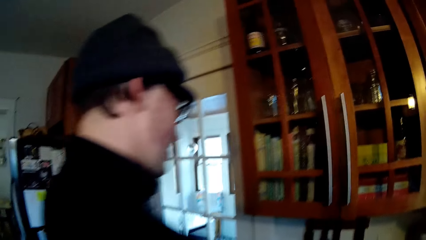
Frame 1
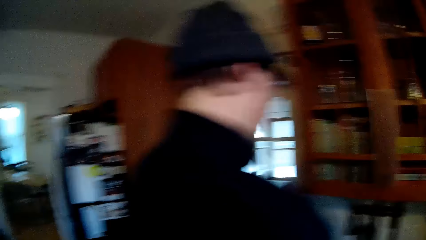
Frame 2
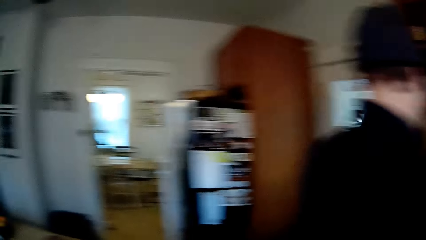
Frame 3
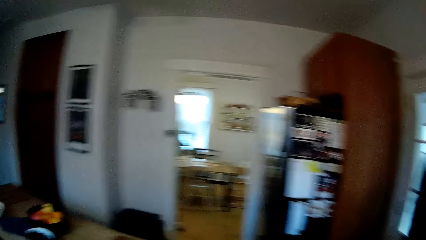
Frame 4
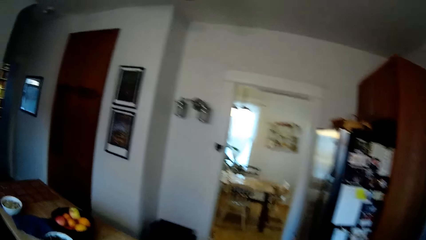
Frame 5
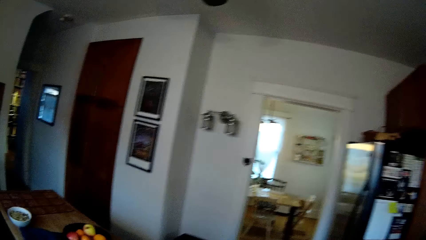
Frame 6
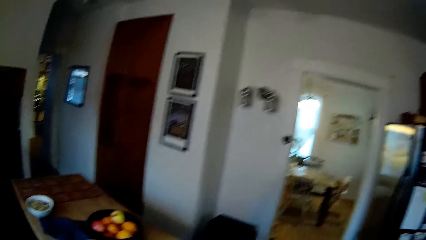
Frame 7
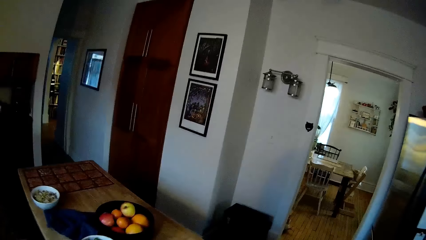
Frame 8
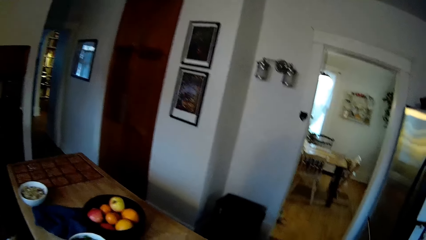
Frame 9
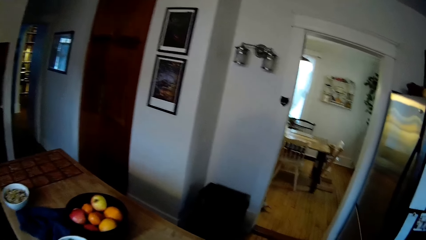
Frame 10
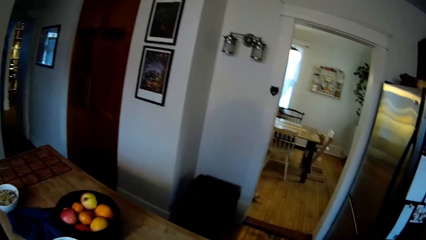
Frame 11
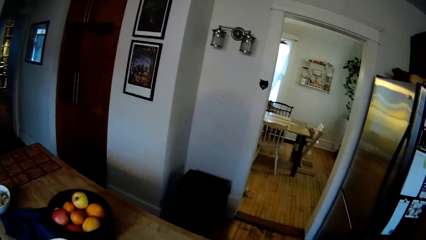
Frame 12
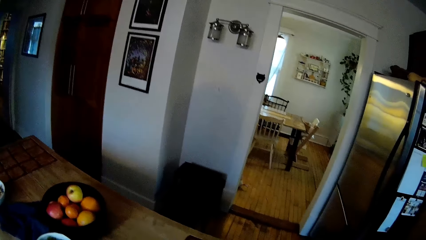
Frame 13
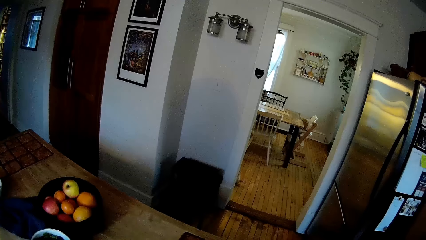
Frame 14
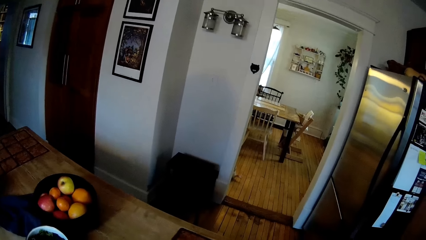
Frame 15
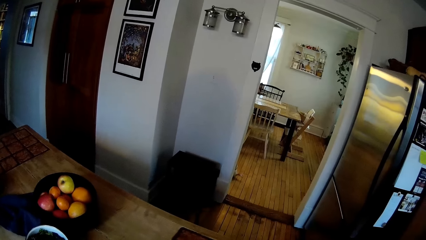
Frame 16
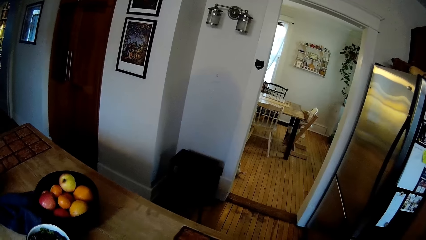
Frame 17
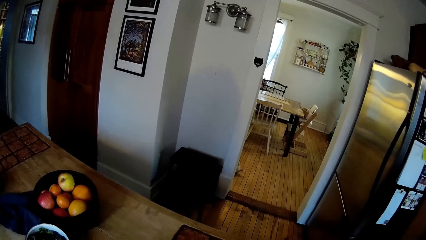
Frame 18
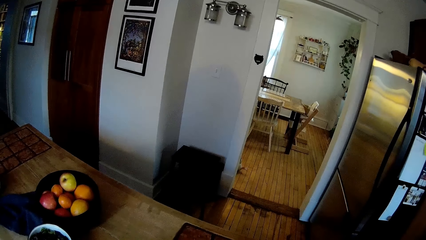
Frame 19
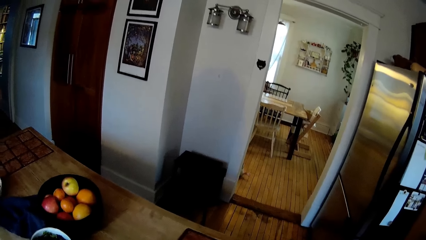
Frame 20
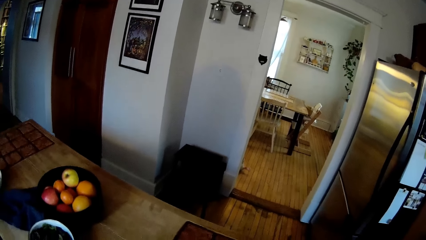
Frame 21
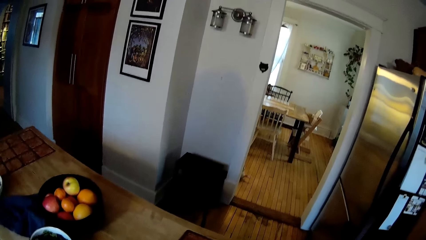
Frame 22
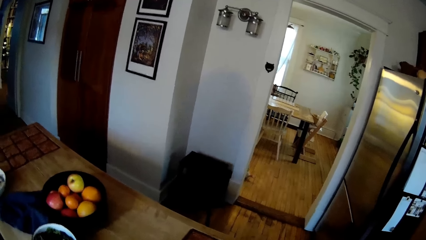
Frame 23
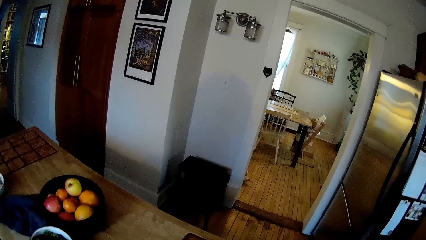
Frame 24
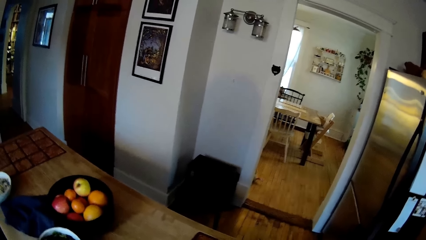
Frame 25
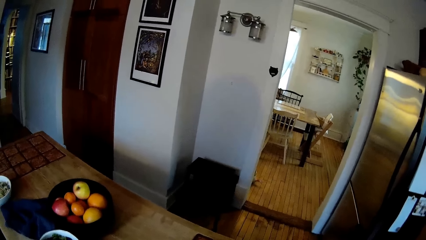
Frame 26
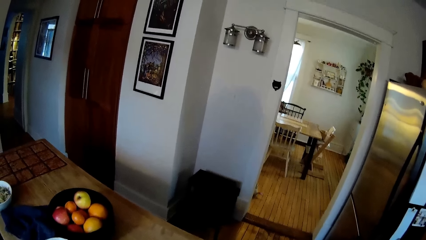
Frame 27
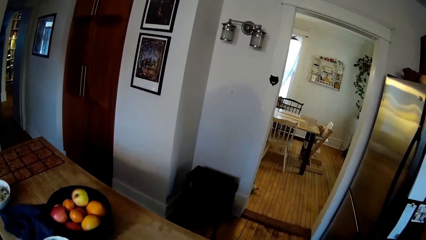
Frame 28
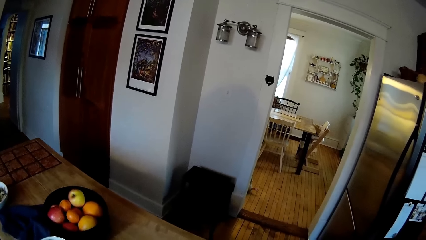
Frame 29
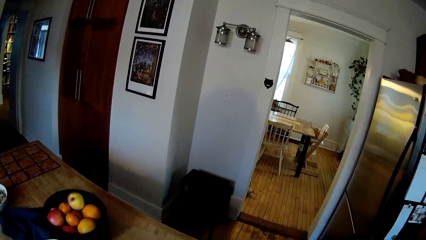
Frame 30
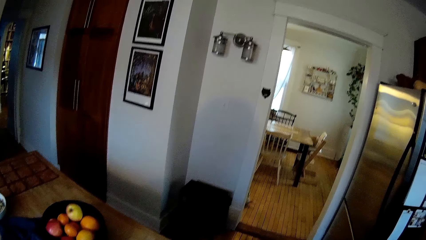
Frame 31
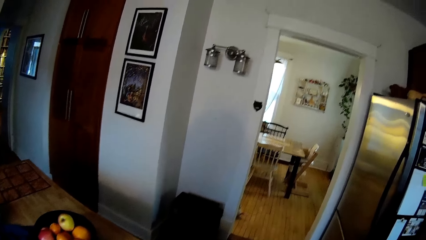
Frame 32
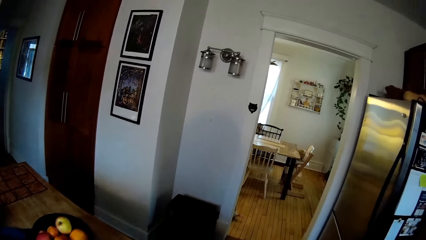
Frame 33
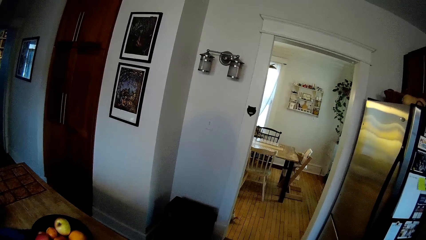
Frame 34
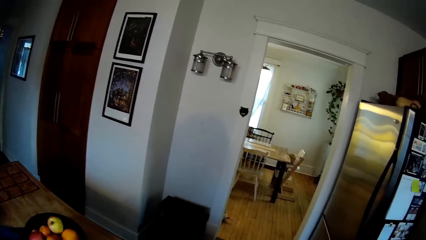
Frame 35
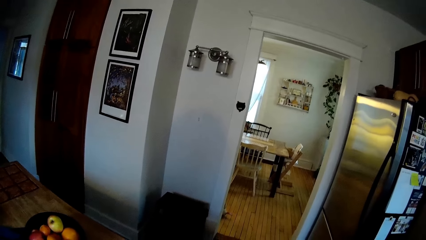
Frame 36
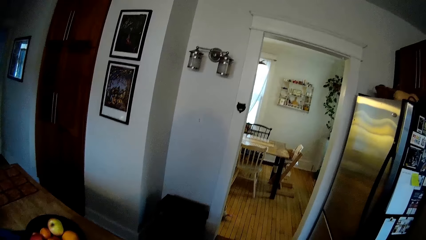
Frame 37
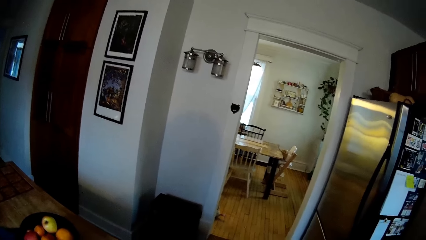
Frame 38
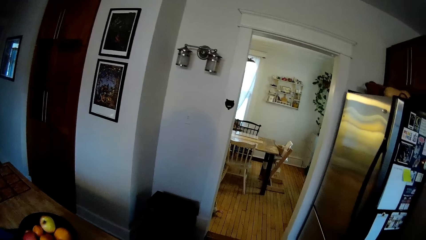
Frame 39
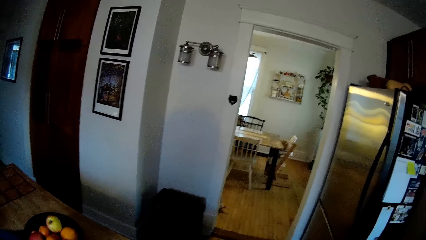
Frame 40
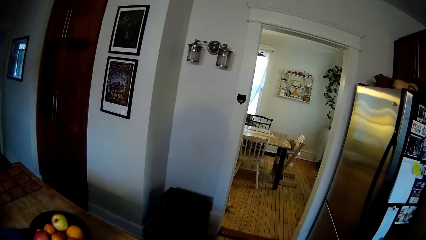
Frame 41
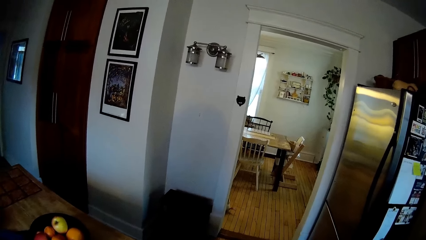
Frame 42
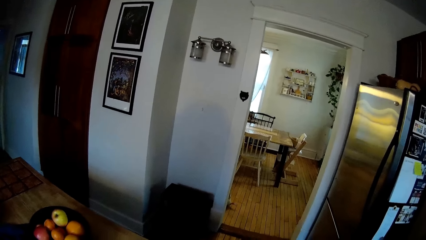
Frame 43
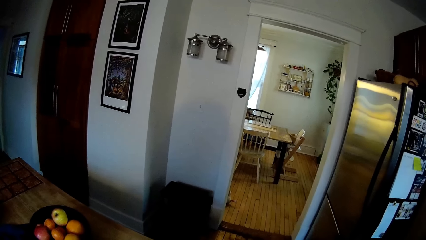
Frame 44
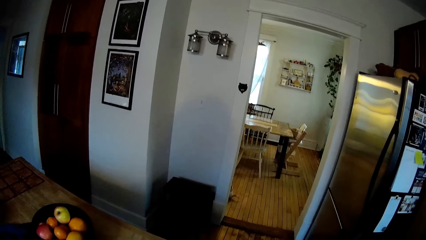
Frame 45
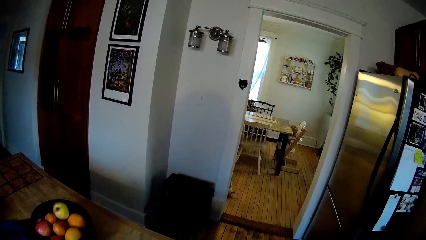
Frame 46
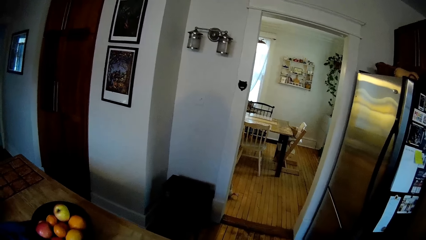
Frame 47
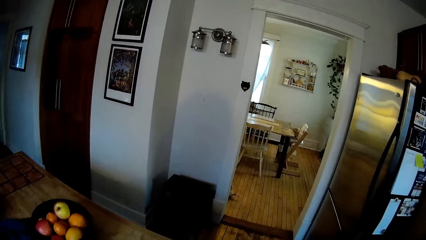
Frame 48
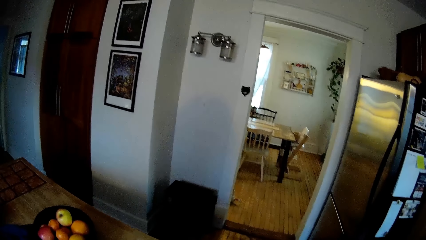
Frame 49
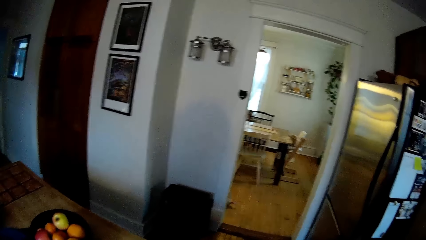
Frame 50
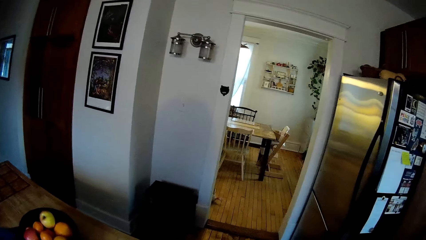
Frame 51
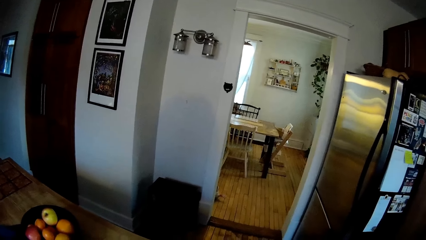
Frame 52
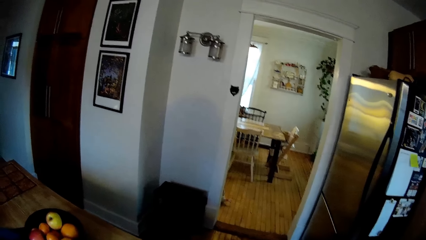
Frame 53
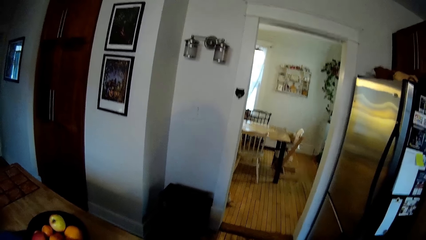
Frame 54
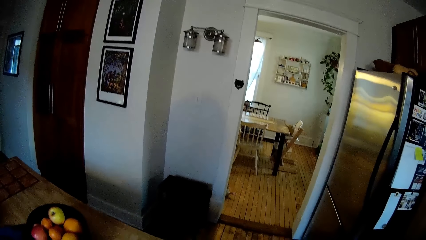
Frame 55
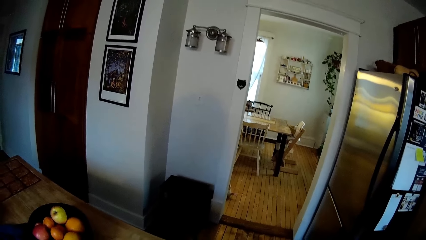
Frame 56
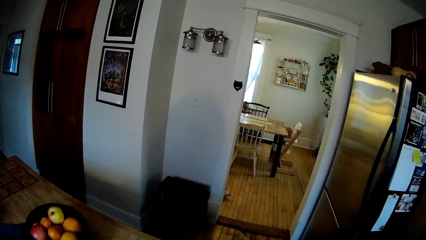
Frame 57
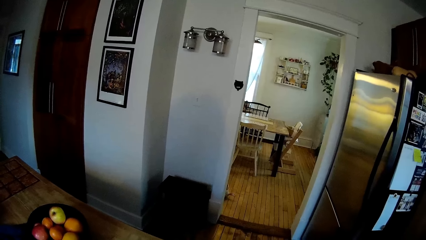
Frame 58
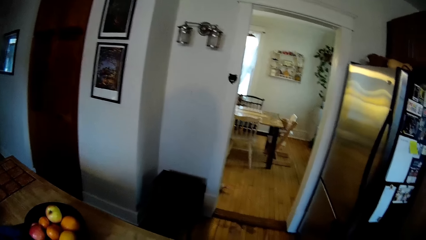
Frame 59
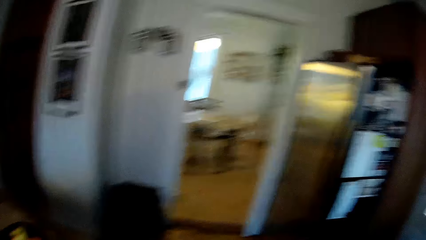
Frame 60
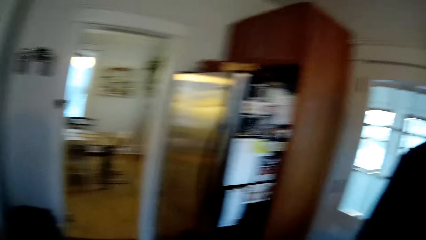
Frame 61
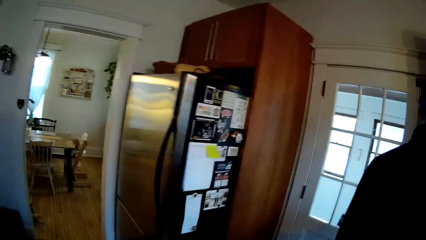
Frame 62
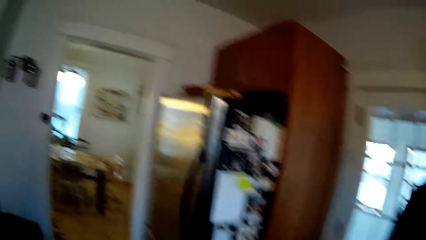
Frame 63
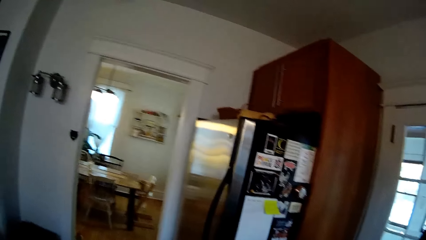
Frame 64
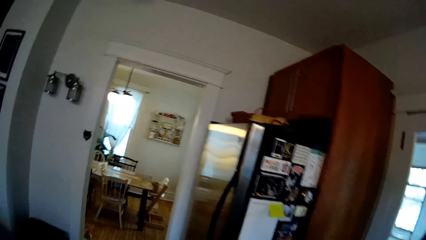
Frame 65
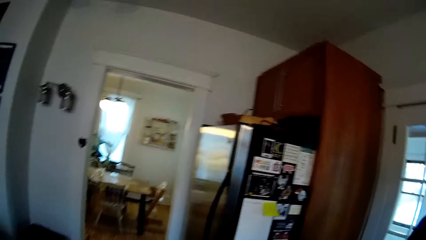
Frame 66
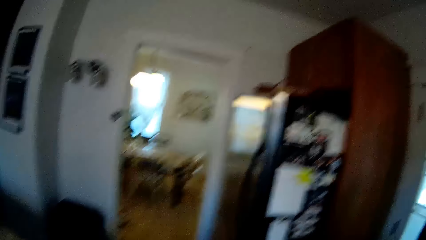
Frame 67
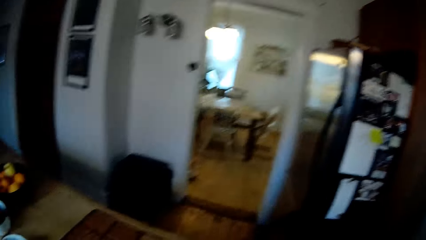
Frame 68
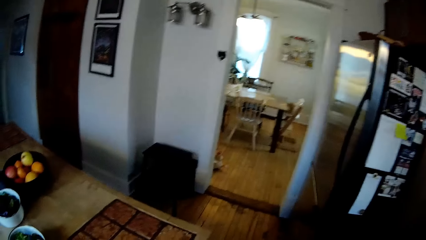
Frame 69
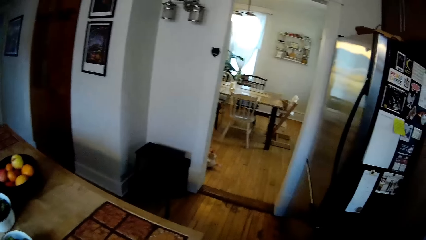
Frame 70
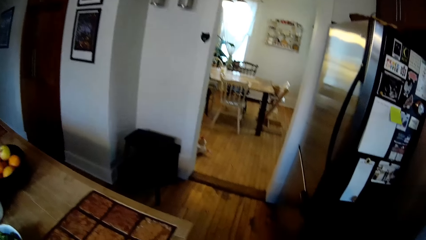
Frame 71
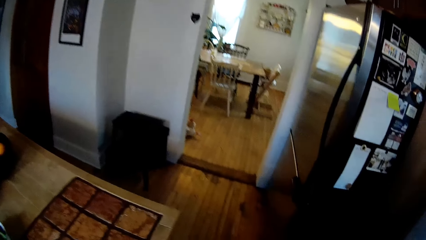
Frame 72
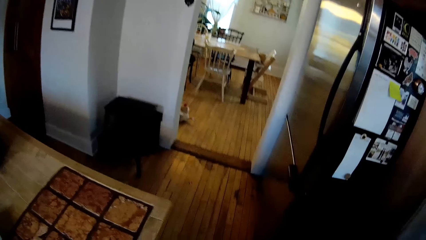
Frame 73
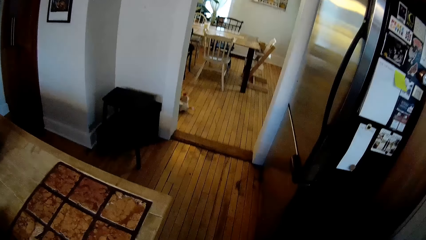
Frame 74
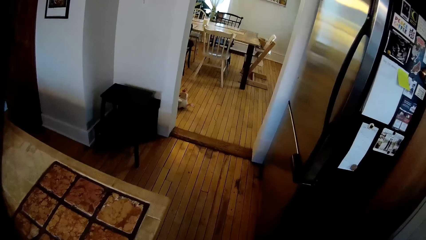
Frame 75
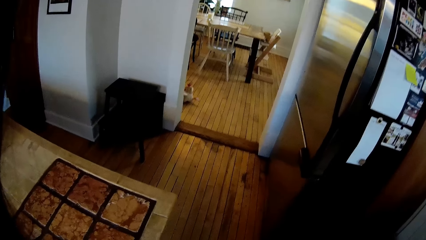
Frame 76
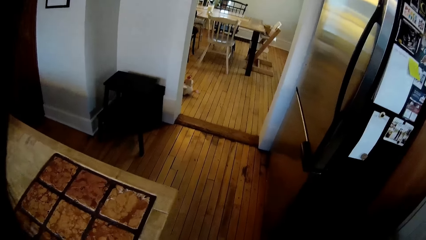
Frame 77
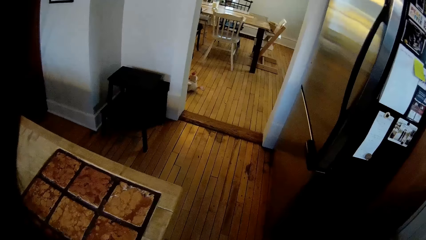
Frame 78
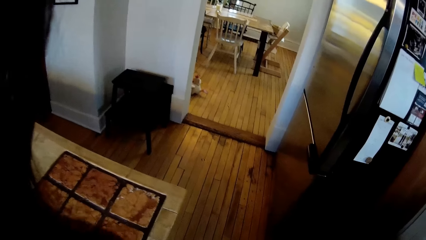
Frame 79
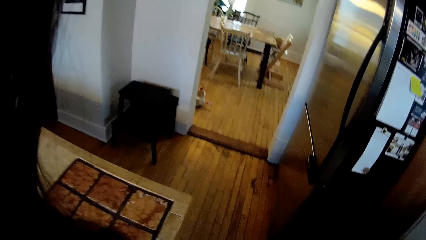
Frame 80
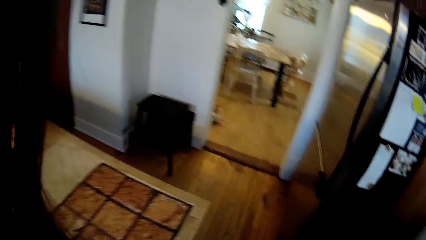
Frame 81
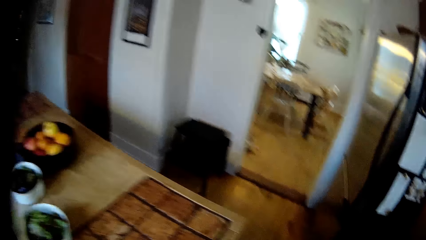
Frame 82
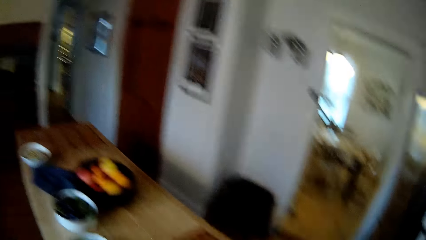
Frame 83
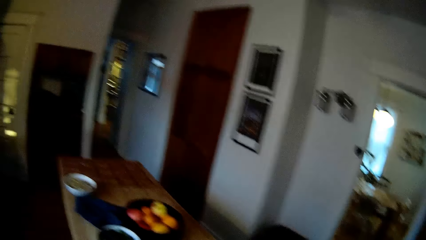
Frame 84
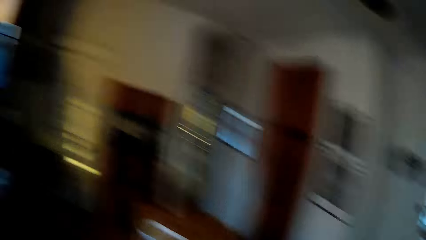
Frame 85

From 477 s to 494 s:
The camera wearer walks around the kitchen. They converse with a male. They do something.
